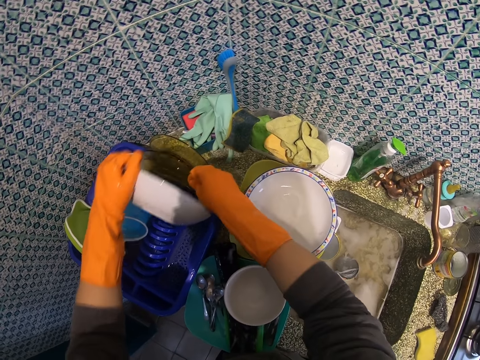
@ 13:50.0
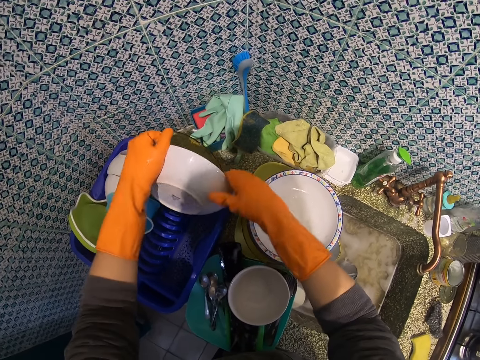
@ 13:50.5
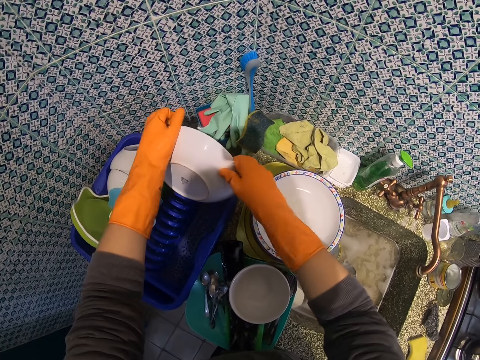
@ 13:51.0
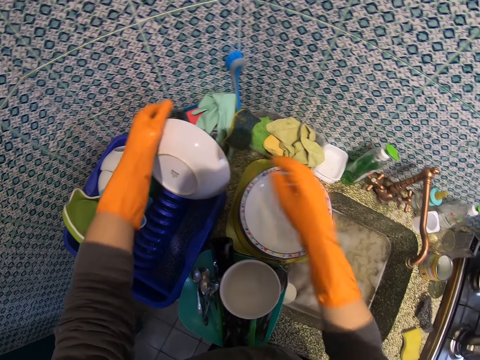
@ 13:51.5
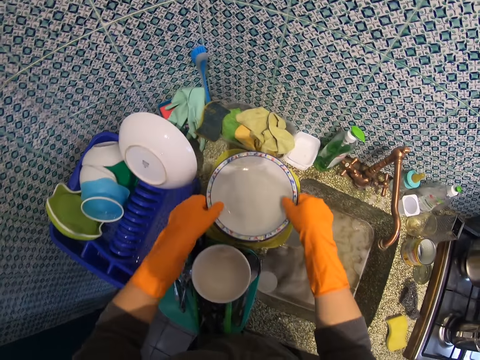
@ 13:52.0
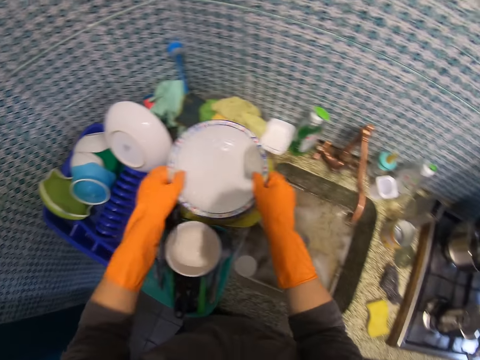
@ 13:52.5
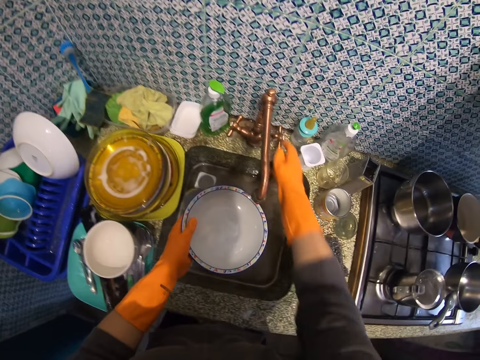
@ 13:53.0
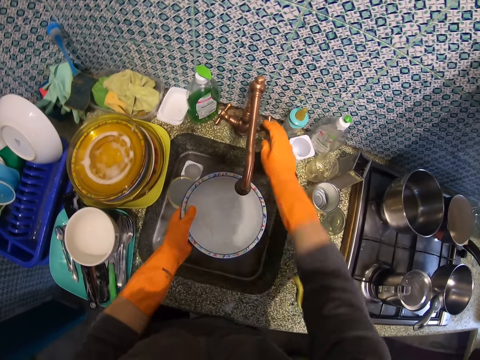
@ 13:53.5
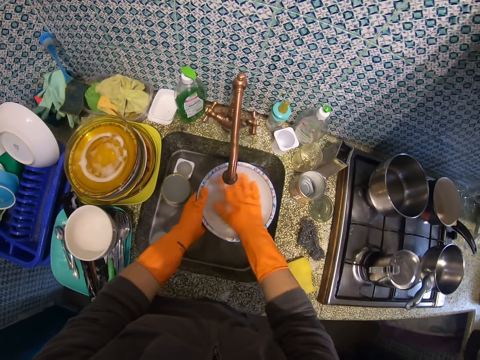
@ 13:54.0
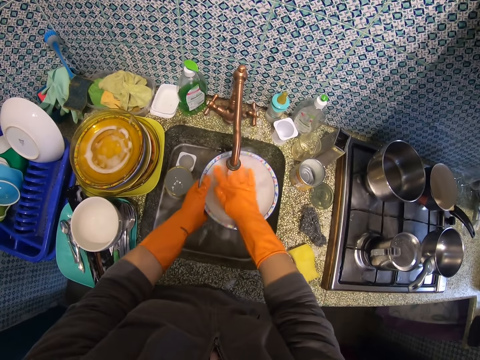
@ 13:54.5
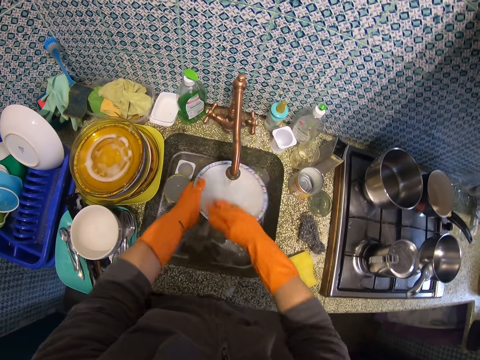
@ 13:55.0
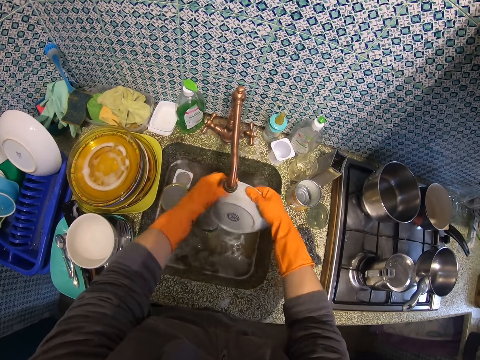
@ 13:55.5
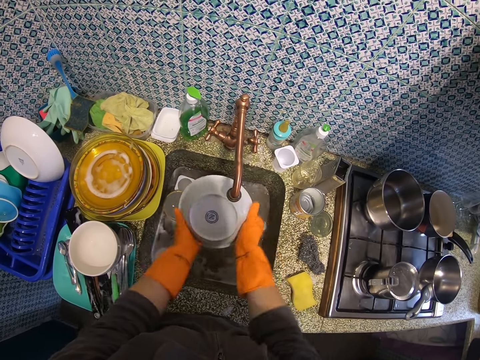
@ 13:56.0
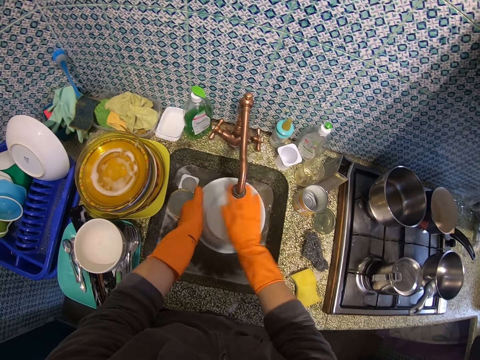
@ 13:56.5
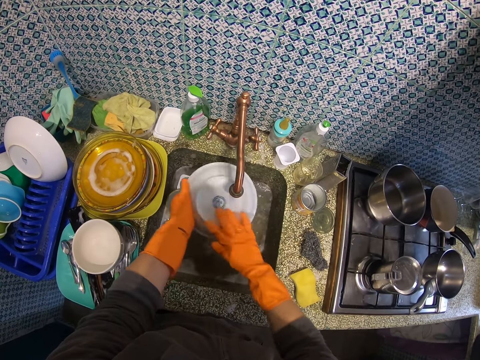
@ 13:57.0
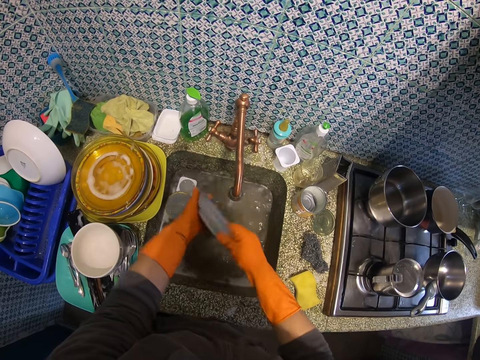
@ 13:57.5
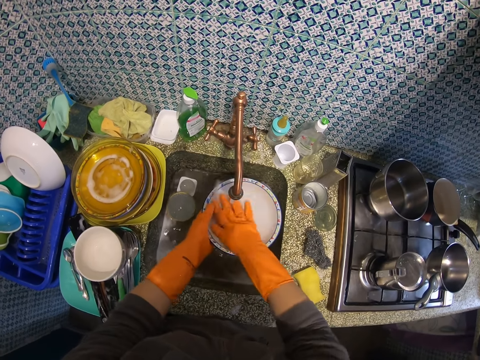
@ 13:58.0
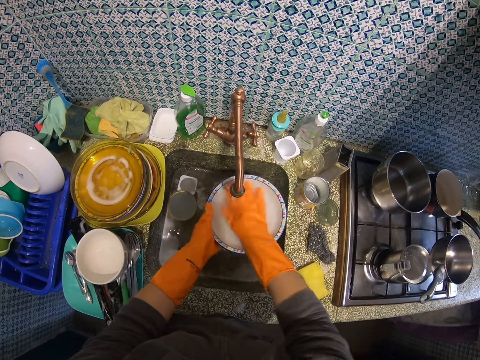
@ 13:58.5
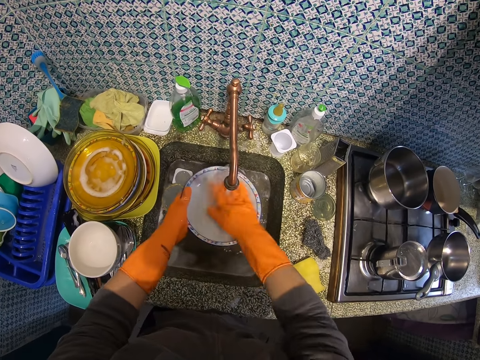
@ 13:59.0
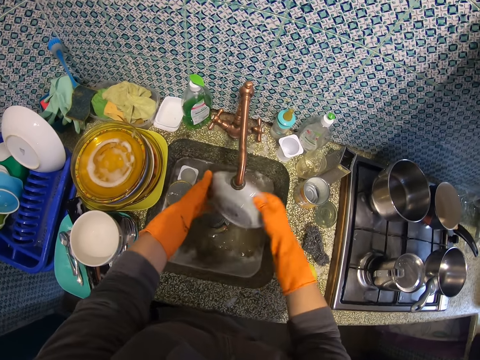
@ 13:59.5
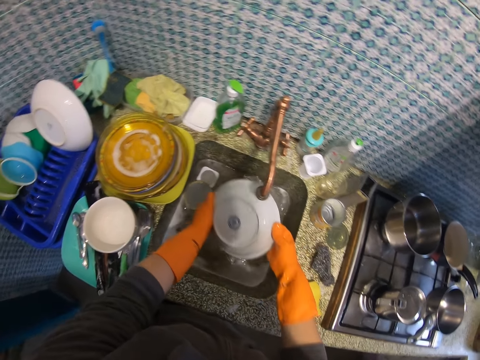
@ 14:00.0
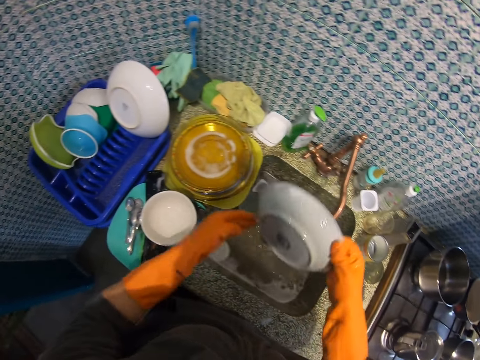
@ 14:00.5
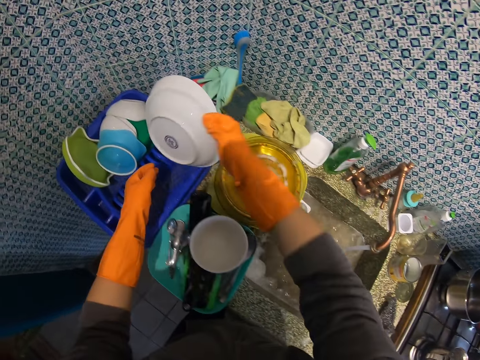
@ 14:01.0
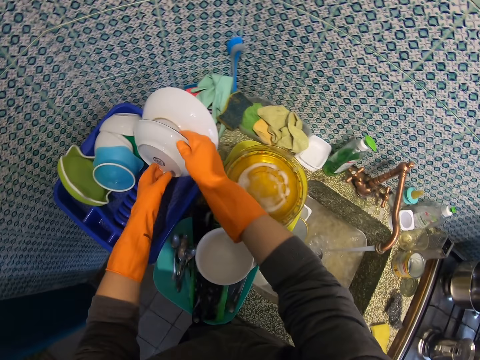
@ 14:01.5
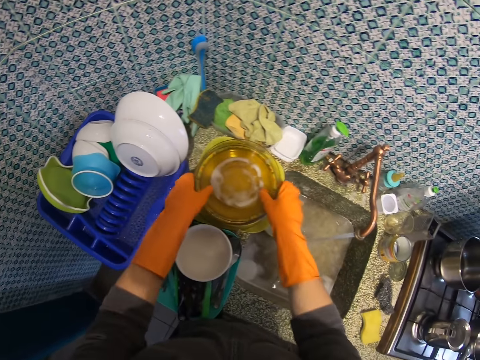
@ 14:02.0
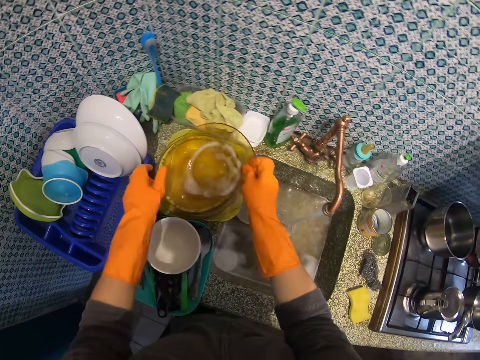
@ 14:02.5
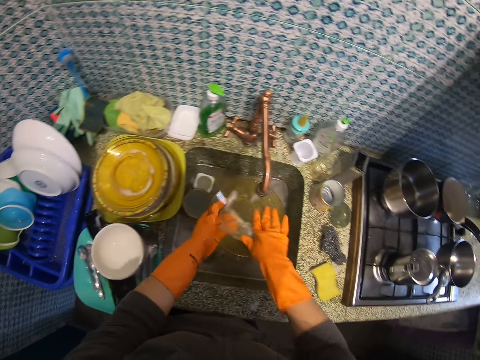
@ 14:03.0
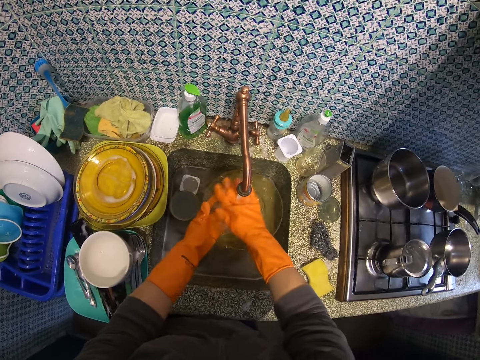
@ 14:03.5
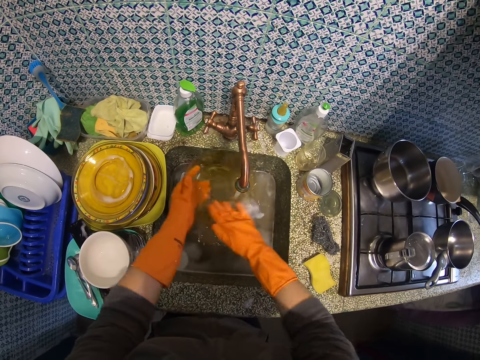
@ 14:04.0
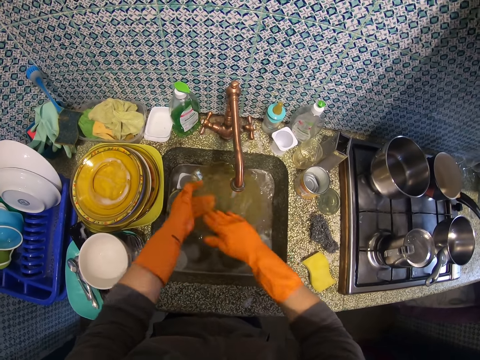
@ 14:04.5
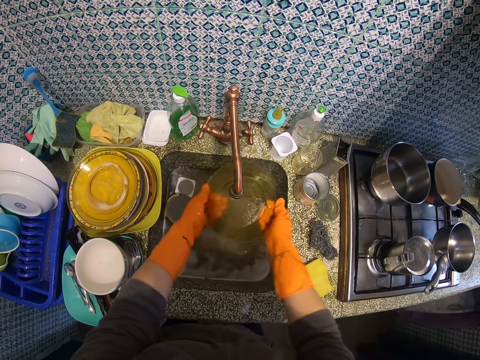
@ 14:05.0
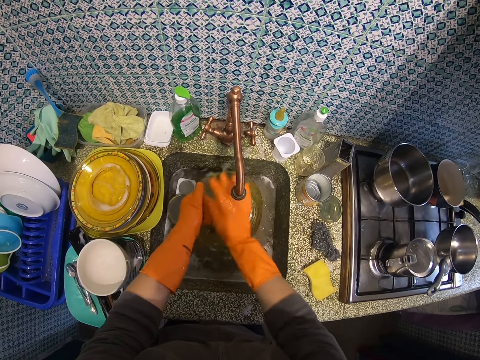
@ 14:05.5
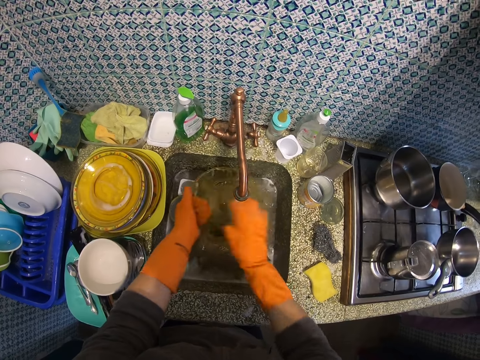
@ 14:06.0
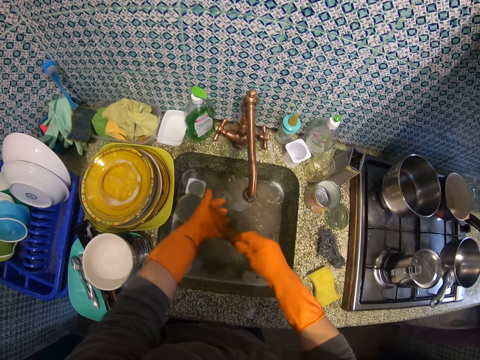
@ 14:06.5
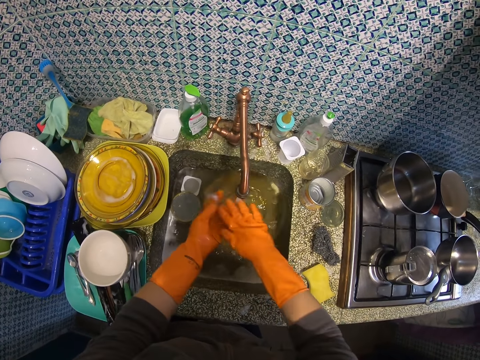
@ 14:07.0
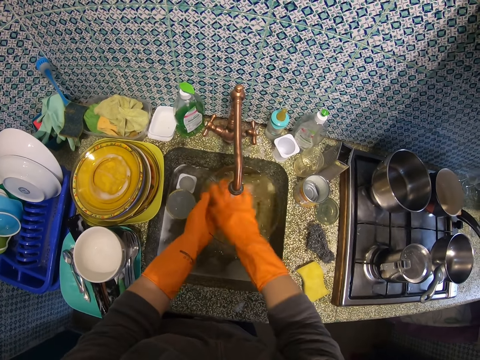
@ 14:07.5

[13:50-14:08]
The camera wearer picks up a plate. They place the big ceramic plate behind the glass plates in the plate rack. They place the plate on the rack. They pick up a white plastic plate from the top of a glass plate. They turn on the tap. They rinse the white plastic plate. They place the white plastic plate in the plate rack. They pick up the glass plate from the top of another glass plate. They rinse the glass plate.

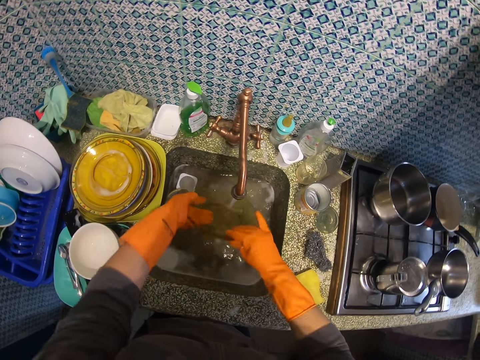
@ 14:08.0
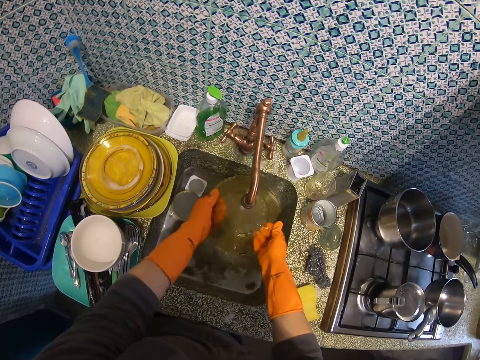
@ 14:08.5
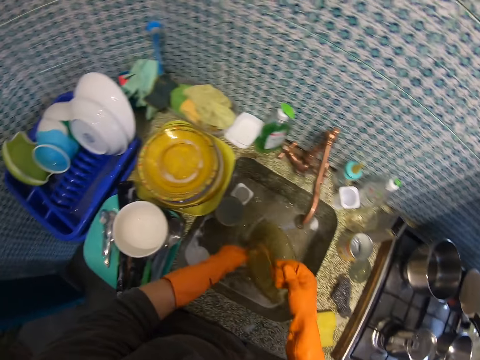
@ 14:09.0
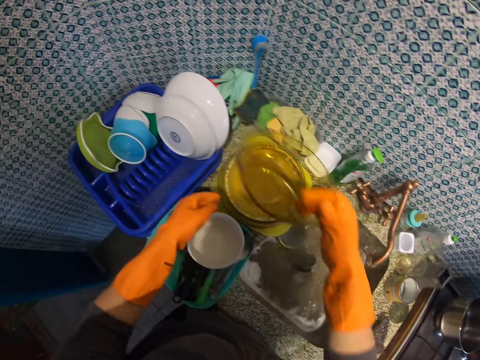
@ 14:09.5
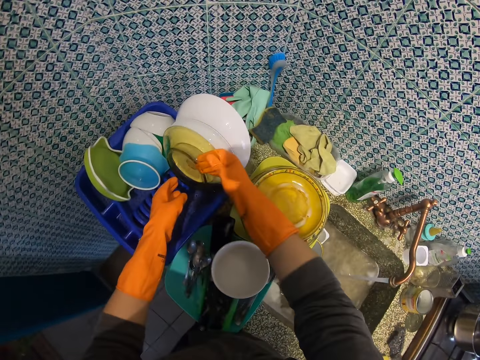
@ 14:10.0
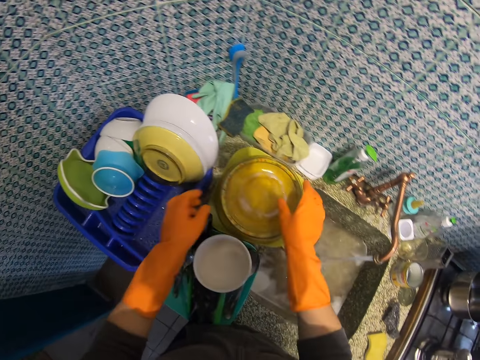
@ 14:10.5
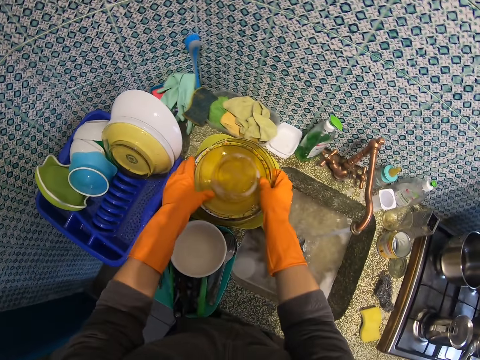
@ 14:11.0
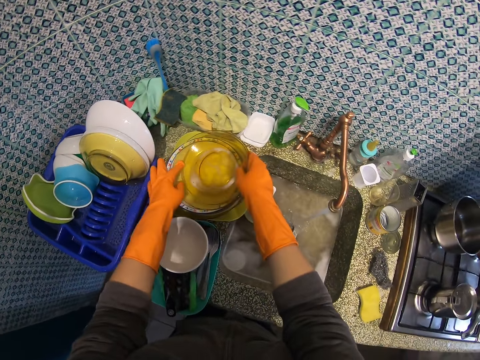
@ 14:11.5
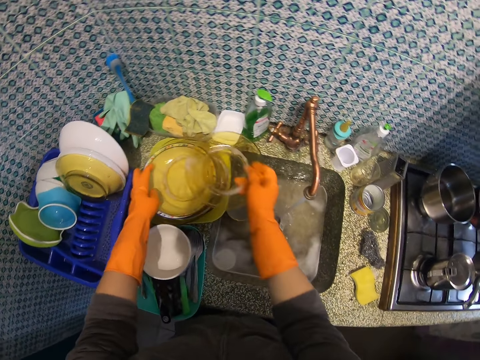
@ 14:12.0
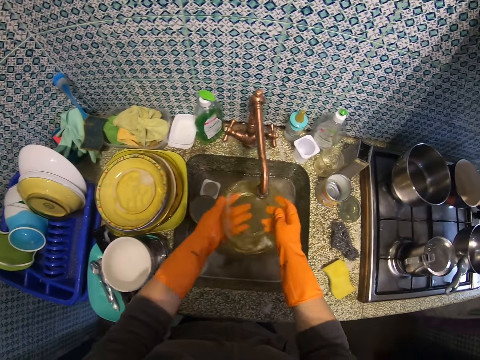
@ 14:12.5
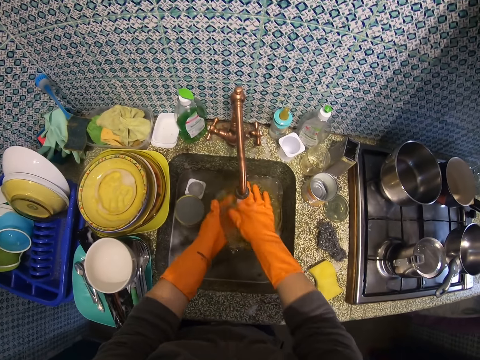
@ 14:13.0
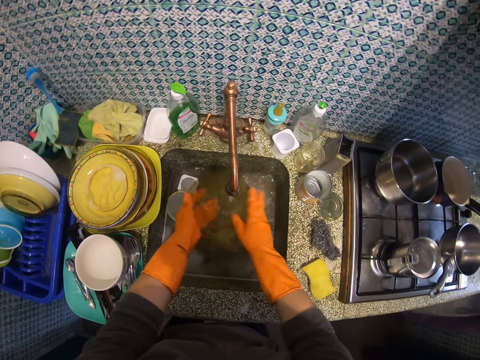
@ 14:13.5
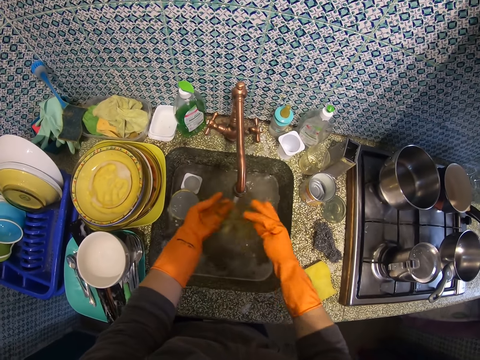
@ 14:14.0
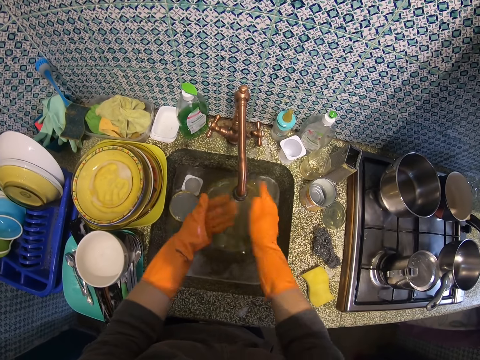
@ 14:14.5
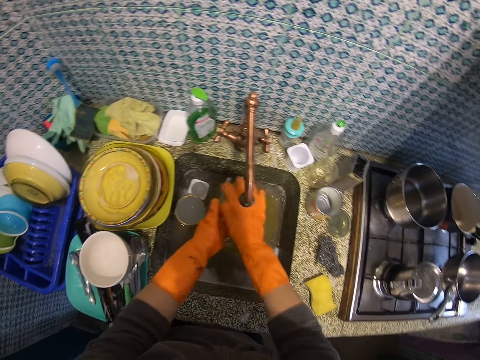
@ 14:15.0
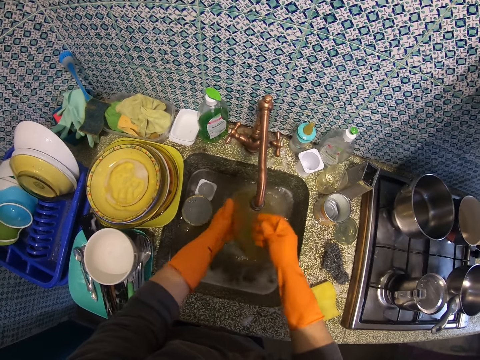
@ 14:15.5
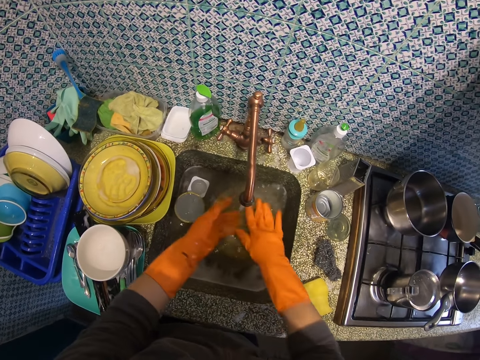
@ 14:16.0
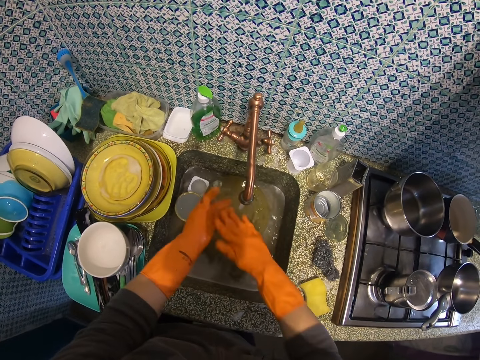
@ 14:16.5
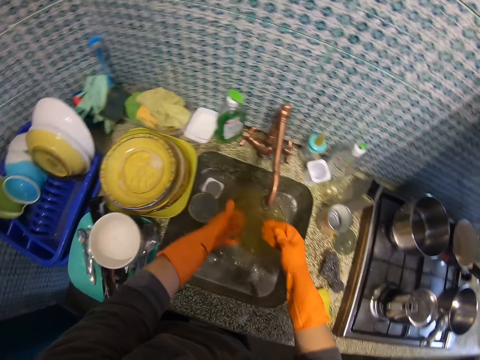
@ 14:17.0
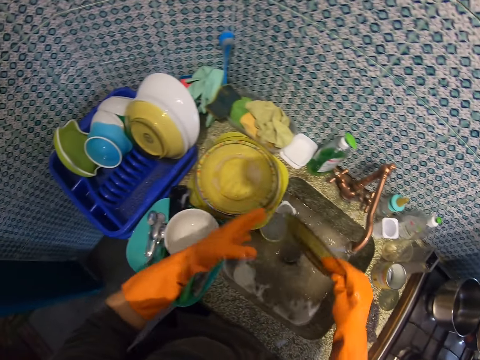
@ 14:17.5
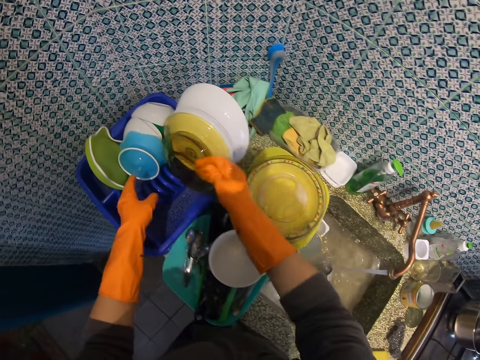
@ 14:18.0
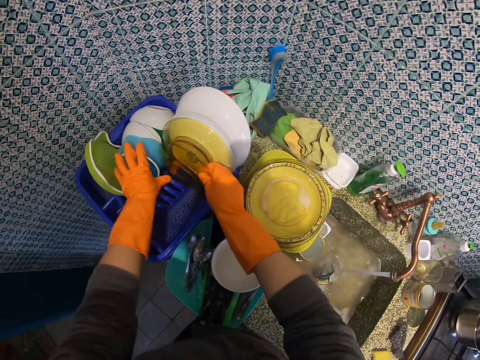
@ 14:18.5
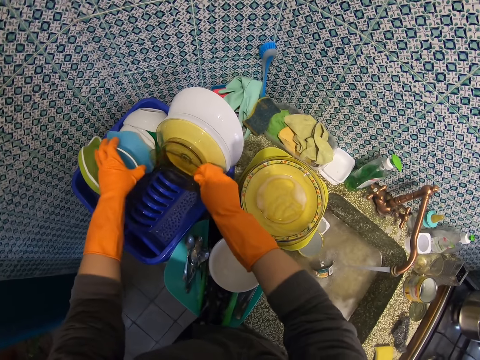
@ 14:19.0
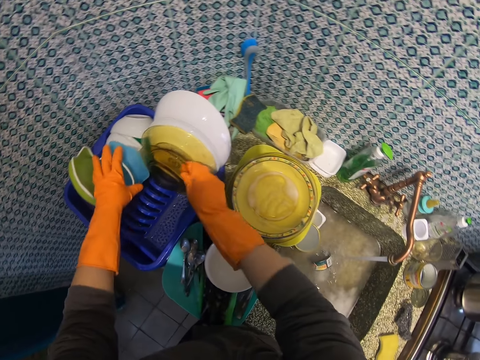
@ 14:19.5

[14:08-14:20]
The camera wearer places the glass plate in the plate rack. They pick up the glass plate from the top of another glass plate. They rinse the glass plate. They place the glass plate in the plate rack. They pick up a bowl. They adjust the blue plate in the plate rack.
